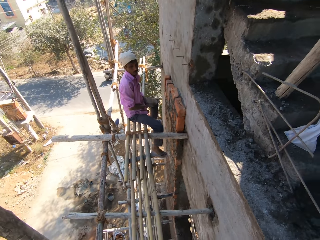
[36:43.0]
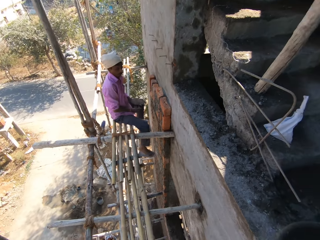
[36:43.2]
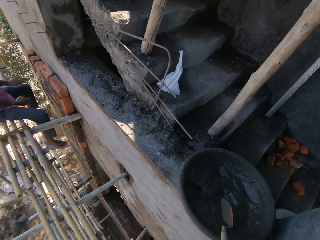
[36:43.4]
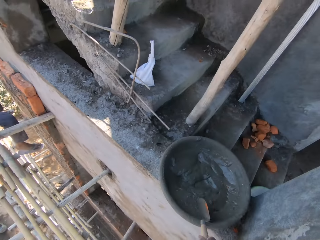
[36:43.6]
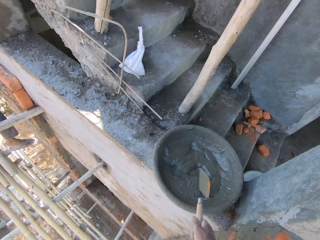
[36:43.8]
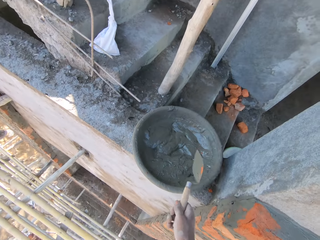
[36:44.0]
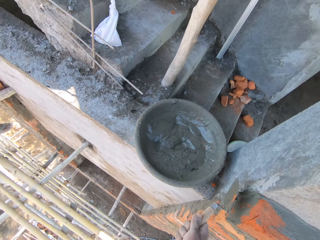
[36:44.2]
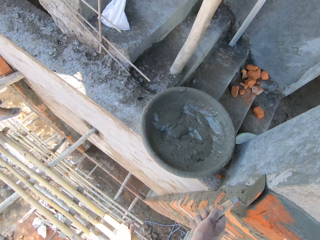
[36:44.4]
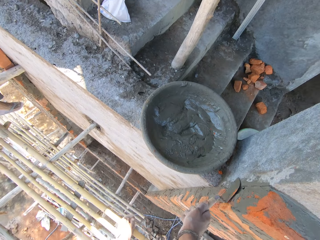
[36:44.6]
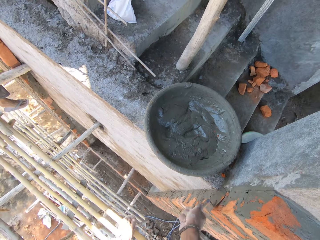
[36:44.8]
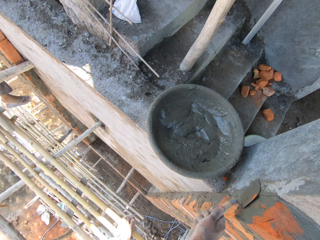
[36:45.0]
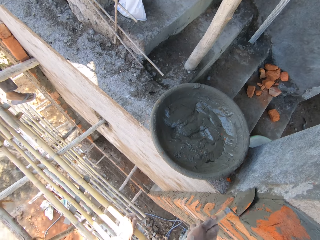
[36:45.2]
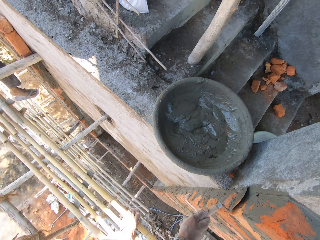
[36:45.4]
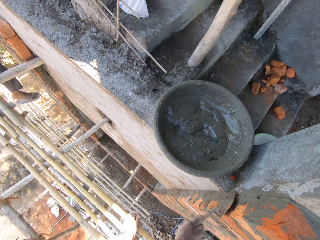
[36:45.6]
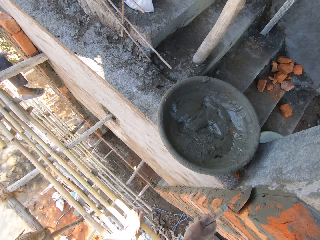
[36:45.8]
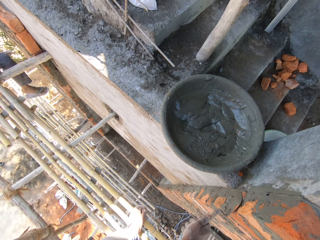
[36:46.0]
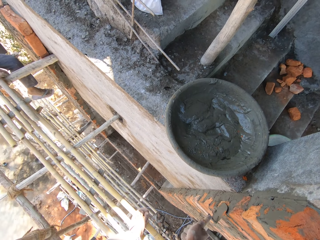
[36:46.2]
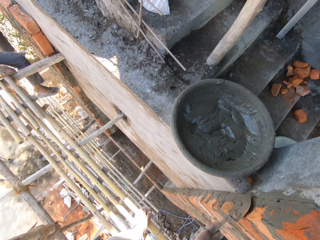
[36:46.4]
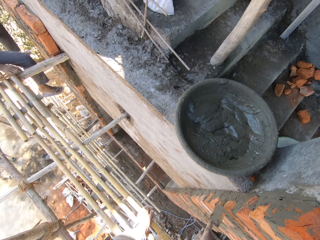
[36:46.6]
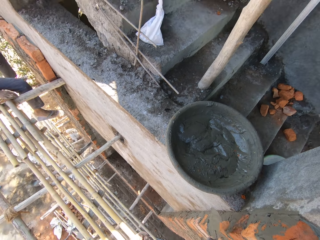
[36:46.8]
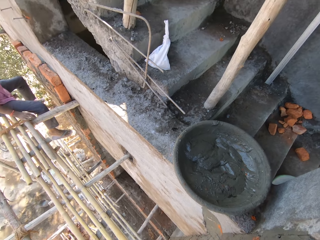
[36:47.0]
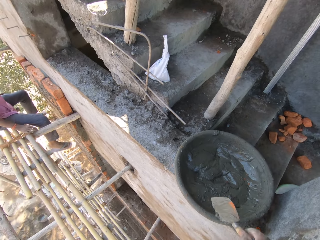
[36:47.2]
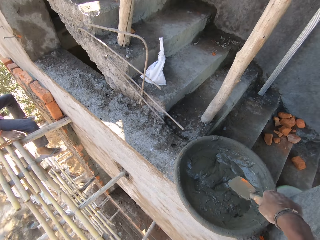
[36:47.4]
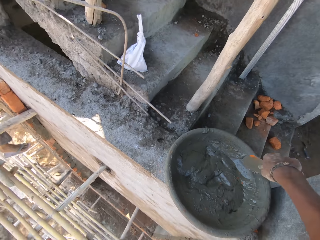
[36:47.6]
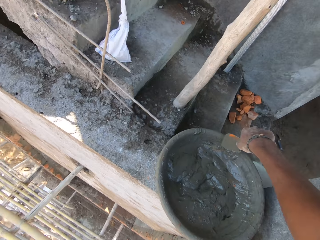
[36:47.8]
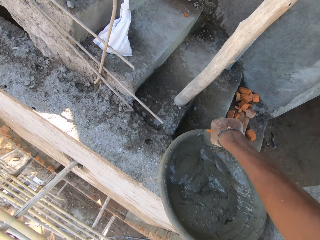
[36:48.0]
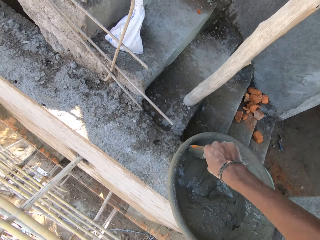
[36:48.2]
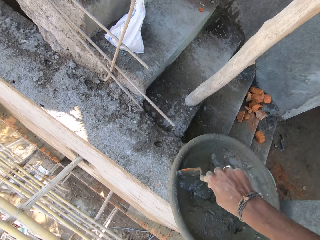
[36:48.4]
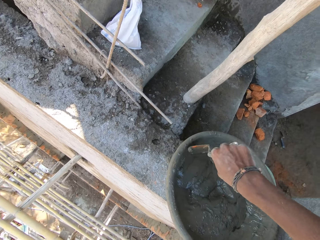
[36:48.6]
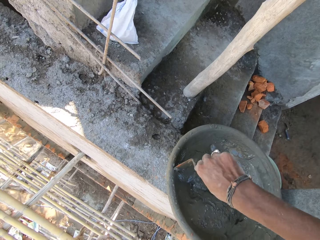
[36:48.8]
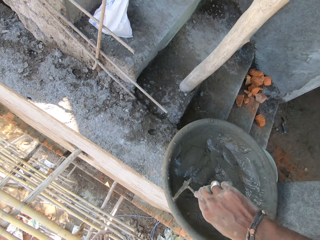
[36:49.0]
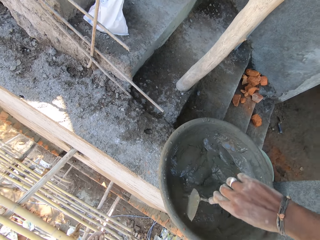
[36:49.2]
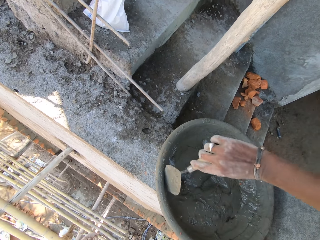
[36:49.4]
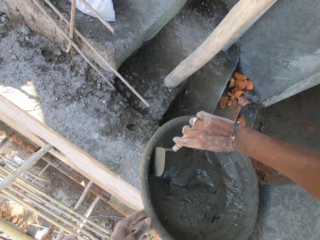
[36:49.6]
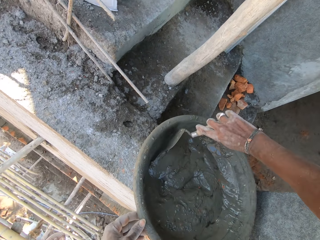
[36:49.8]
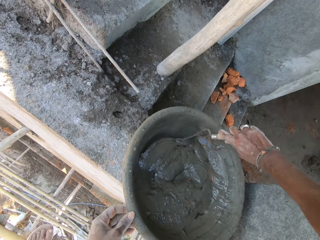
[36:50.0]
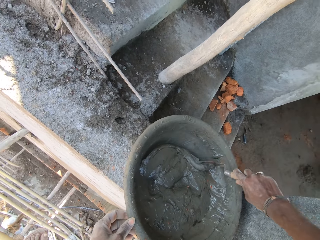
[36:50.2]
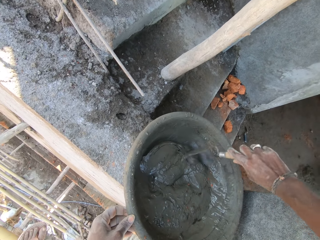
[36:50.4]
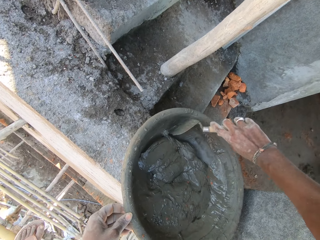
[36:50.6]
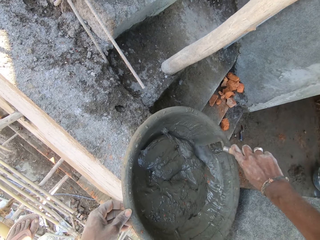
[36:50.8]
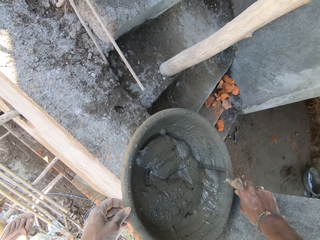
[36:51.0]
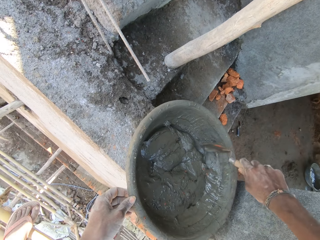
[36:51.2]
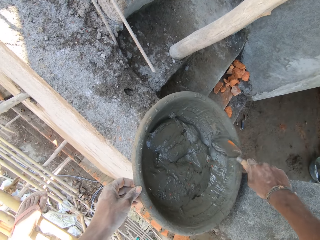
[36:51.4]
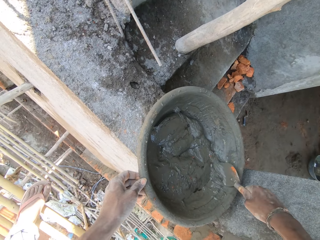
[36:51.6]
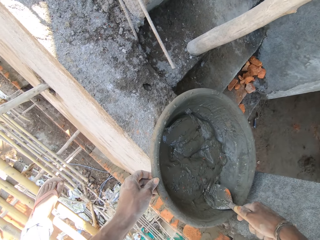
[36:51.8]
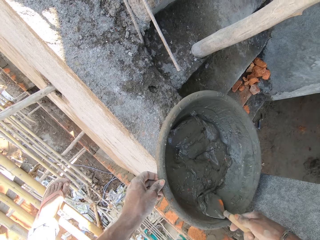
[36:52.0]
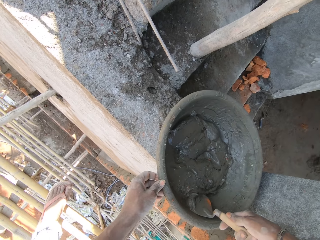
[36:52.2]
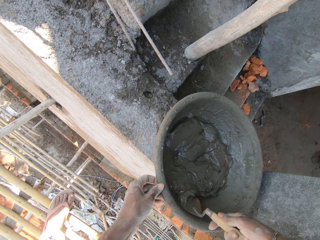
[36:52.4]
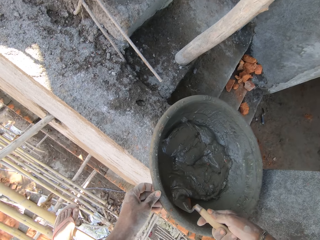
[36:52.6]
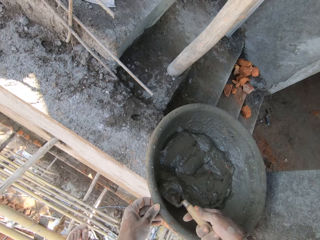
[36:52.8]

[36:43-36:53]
The camera wearer hits the bowl of mortar or bucket on the wall with the trowel in his right hand. He smoothens the mortar on the bricks on the wall with the trowel in his right hand. He collects the concrete at the center of the bucket. He scrapes the bowl of mortar on the wall with the trowel in his right hand.

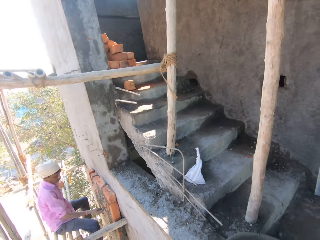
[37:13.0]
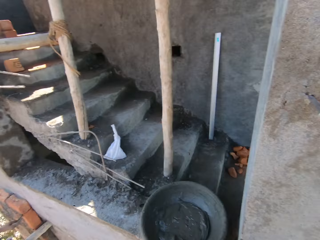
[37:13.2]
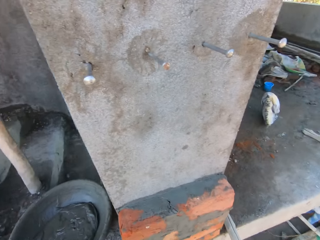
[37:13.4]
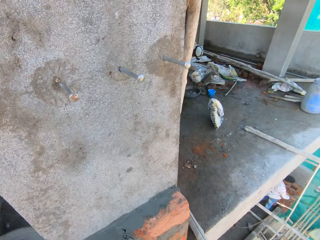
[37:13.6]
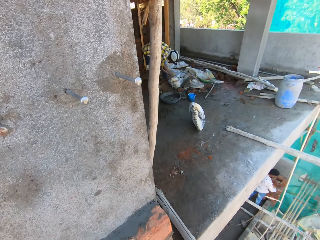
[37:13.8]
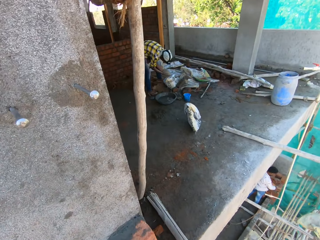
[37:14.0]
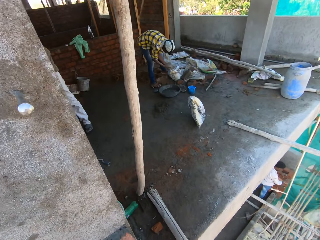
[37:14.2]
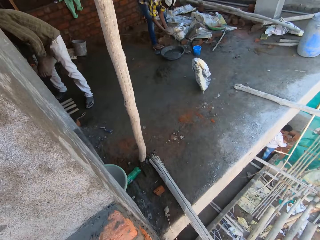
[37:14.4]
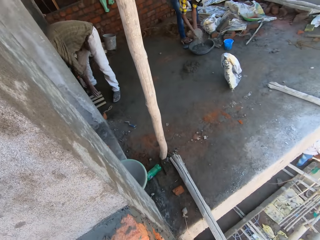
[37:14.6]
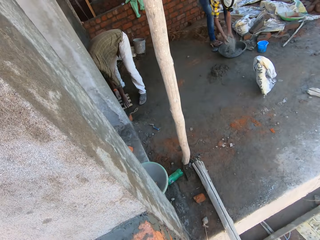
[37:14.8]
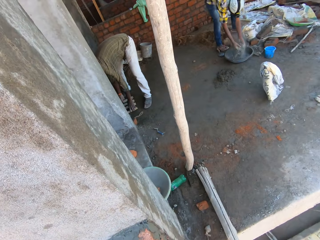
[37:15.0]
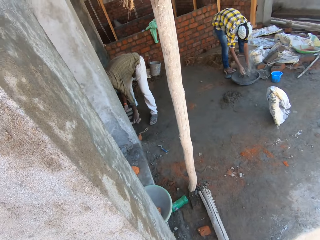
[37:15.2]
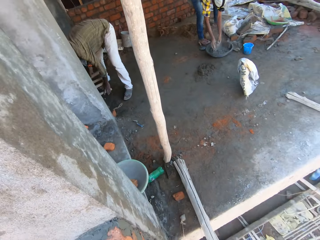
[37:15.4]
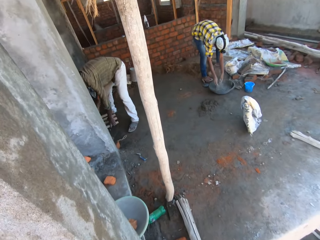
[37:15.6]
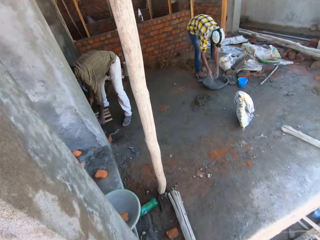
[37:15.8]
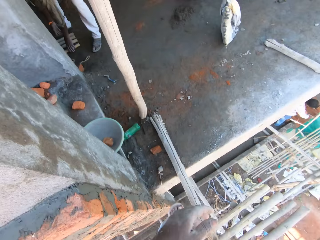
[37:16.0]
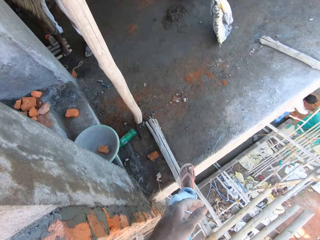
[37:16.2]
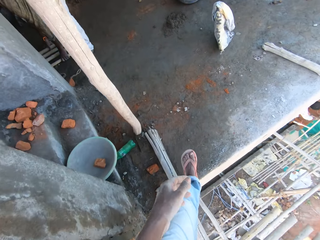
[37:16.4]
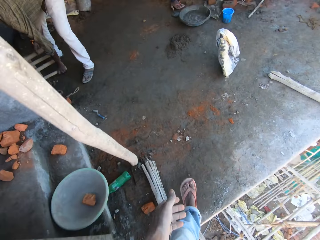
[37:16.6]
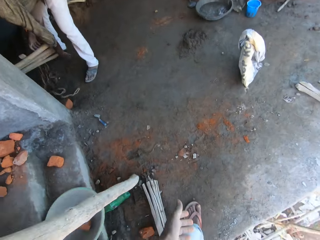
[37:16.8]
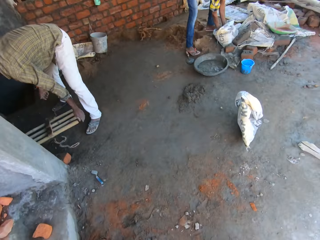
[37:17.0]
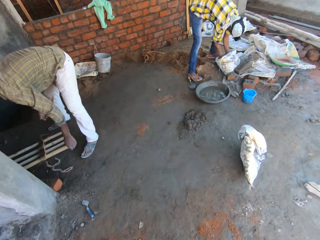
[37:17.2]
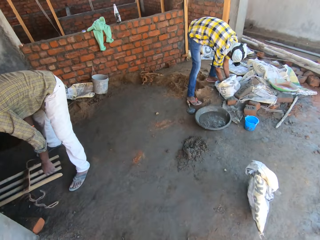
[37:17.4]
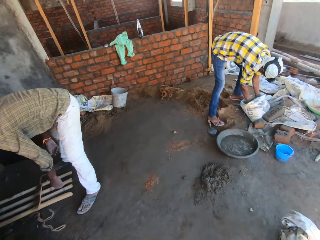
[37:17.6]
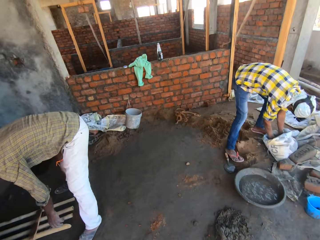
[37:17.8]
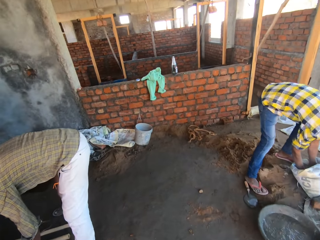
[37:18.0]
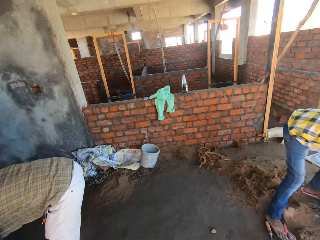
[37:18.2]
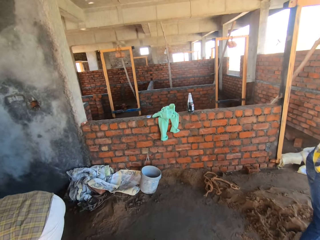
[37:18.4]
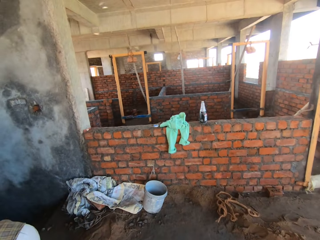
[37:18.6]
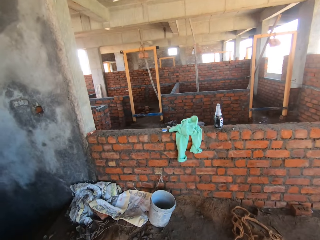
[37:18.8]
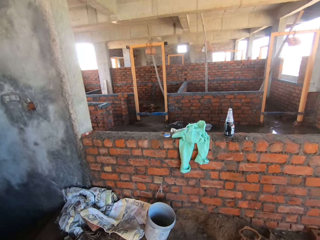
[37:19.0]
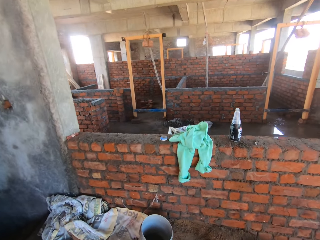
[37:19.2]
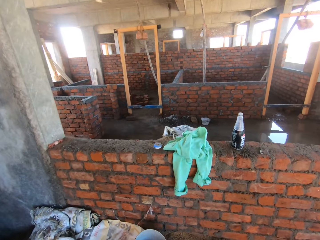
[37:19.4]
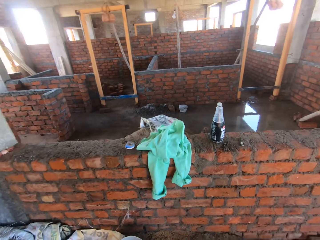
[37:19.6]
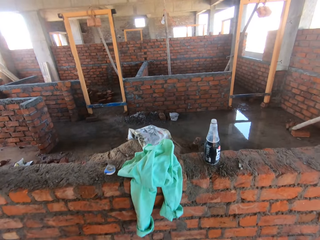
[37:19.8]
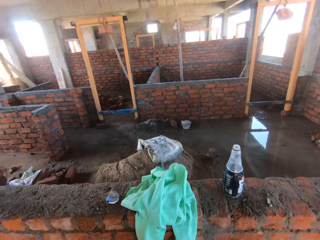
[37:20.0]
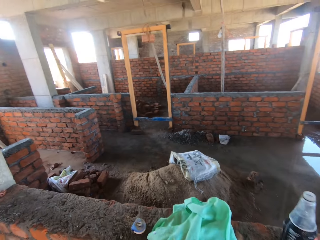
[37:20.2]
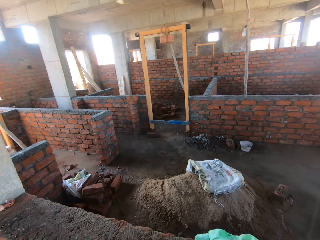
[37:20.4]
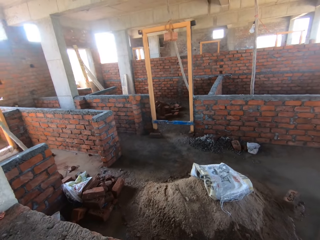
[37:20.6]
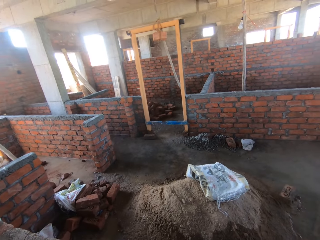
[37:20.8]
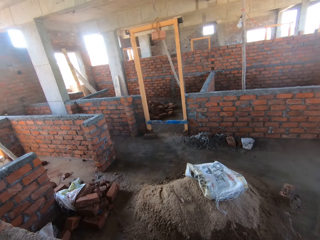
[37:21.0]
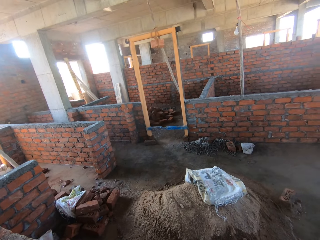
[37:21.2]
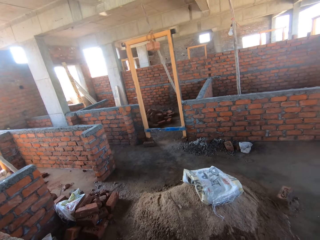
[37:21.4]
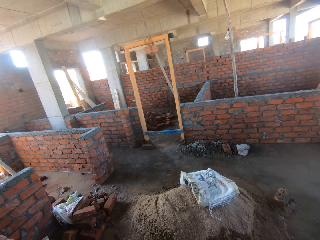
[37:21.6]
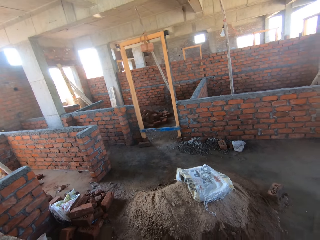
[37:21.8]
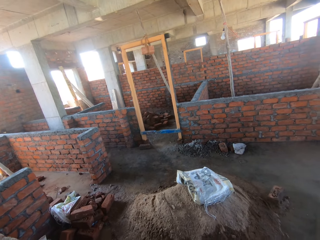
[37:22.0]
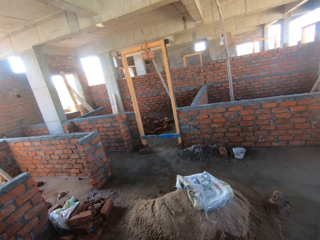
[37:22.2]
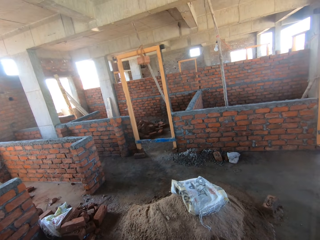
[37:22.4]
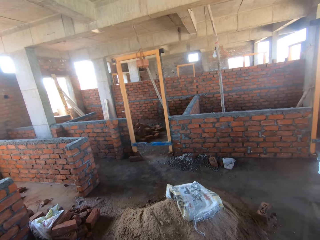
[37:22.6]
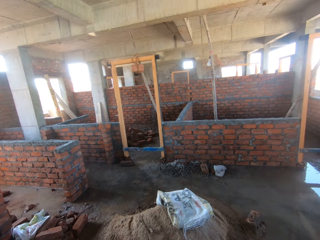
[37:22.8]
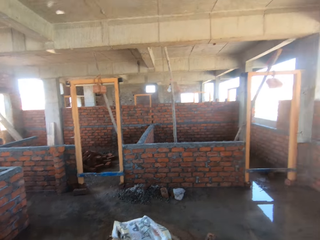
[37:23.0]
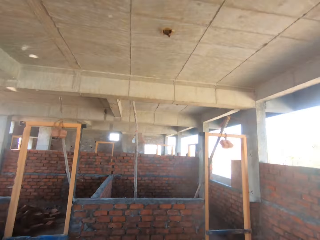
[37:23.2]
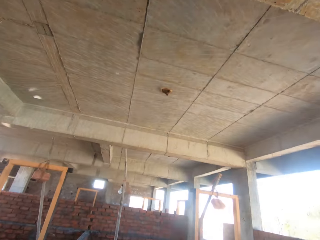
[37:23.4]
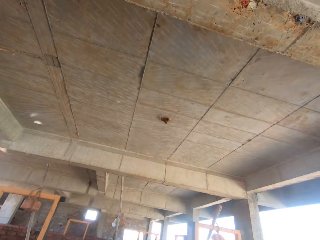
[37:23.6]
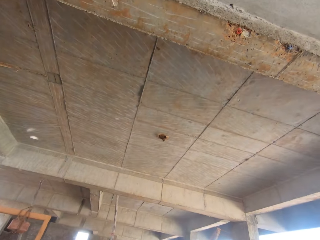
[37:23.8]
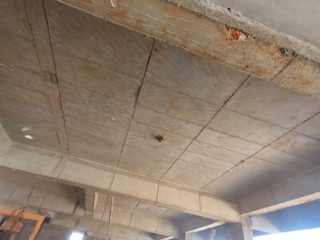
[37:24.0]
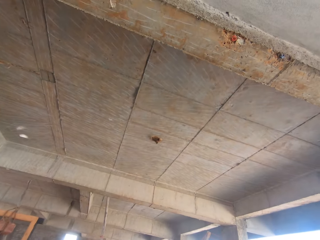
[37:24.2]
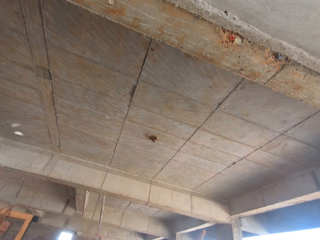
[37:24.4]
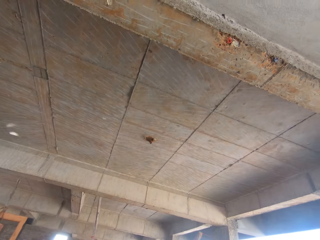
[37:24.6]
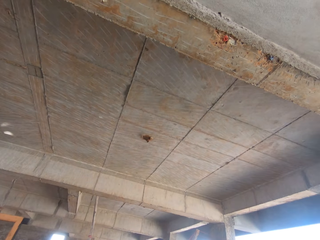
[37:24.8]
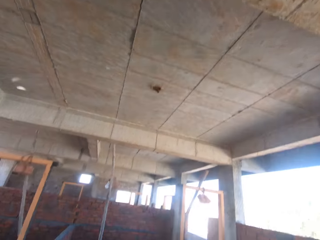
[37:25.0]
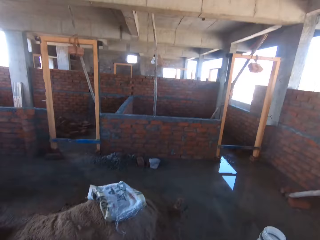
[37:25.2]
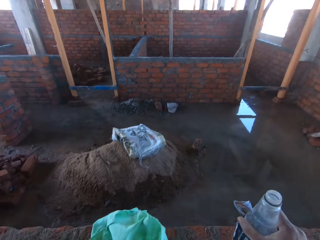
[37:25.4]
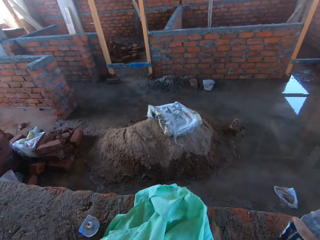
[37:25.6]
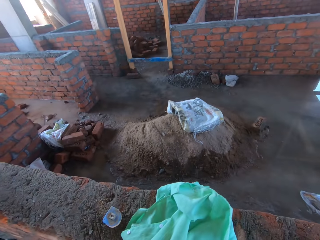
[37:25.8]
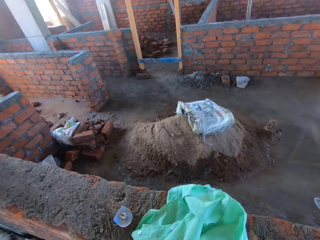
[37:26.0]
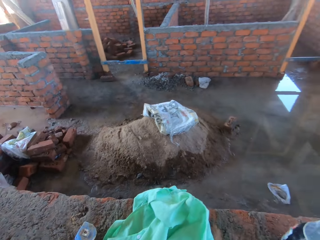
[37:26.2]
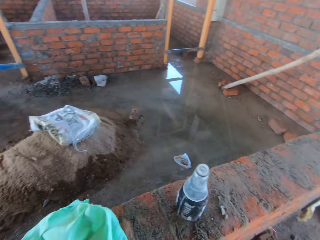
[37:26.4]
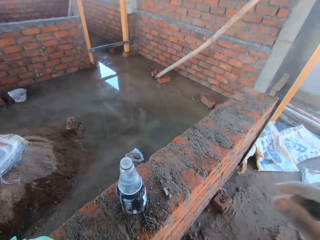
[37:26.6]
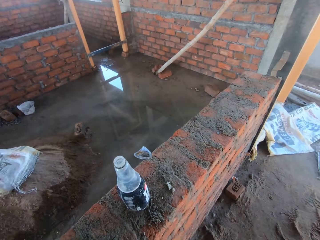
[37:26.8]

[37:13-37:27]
A man arranges planks on the floor with his hands. Another man puts cement in a bowl on a floor in a building with his hands. The camera wearer walks into the building from a bamboo stand. They walk around.
